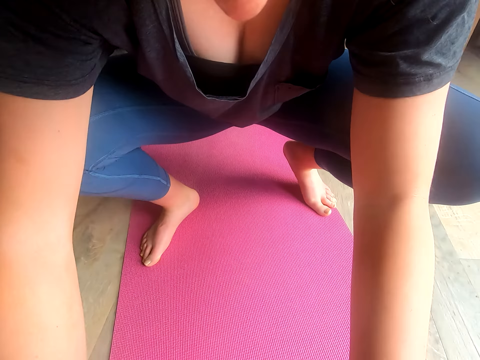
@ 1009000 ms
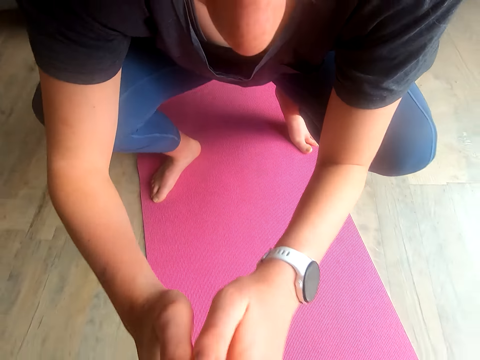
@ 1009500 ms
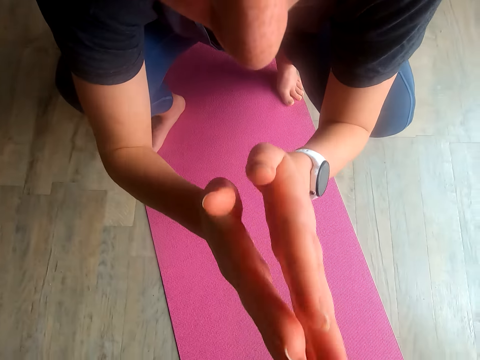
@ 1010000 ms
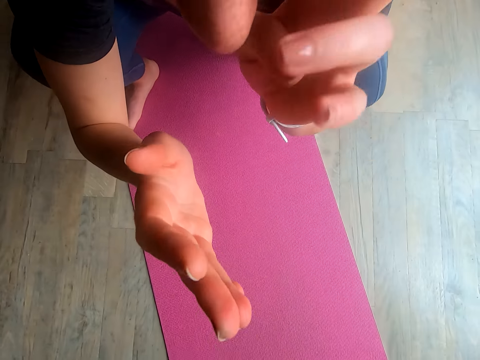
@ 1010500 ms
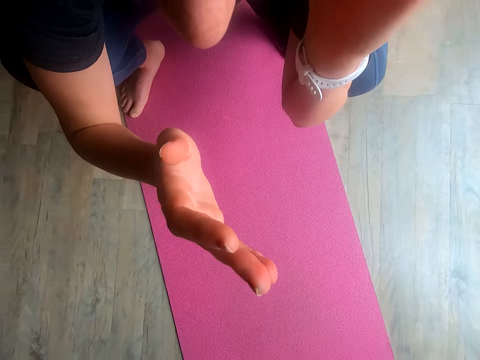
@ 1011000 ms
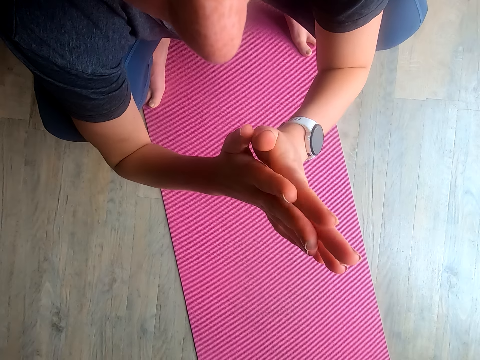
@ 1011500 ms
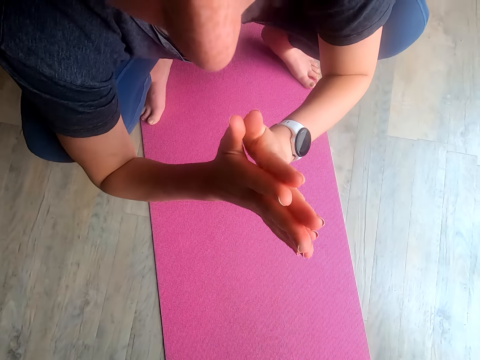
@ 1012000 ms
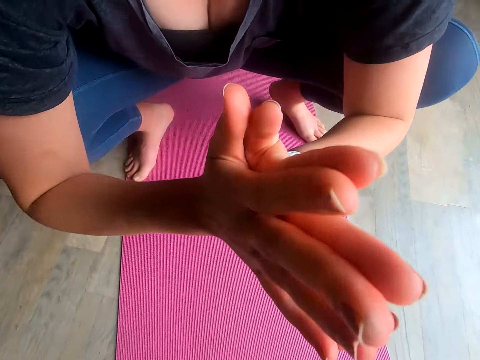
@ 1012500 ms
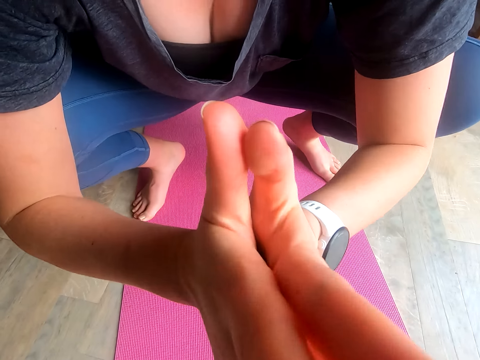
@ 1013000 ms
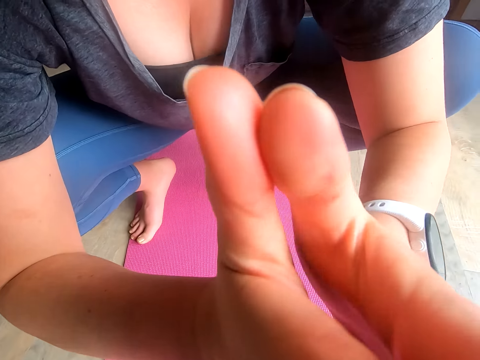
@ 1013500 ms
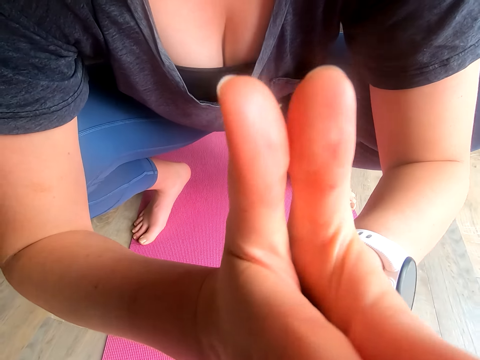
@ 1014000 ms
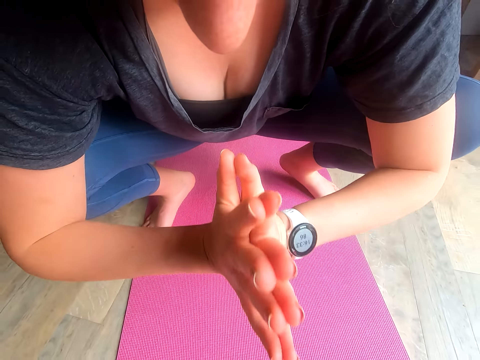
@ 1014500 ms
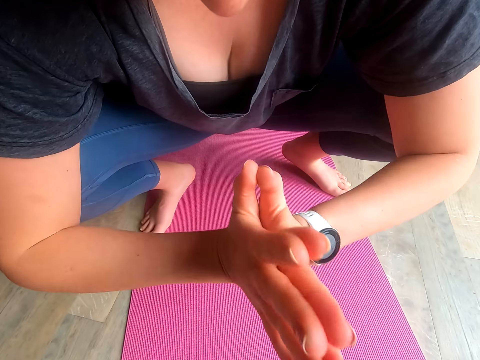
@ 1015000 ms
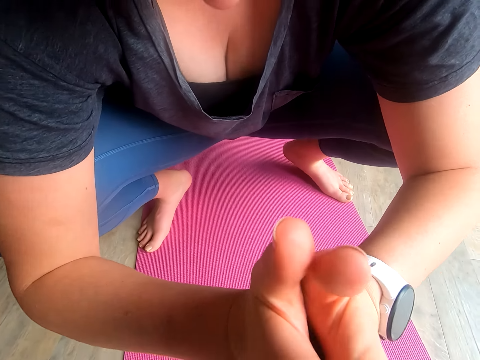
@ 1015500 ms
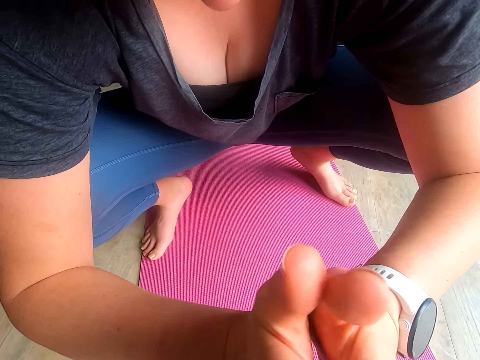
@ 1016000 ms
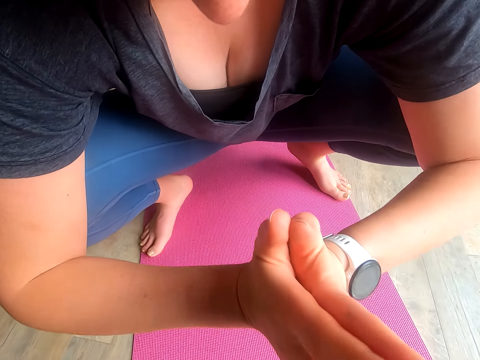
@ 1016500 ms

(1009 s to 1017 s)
The camera wearer scrubs her face with the hand. She holds her hands together.

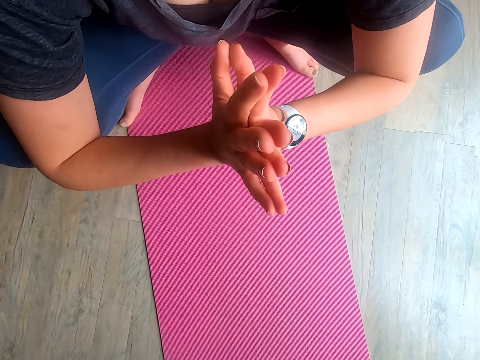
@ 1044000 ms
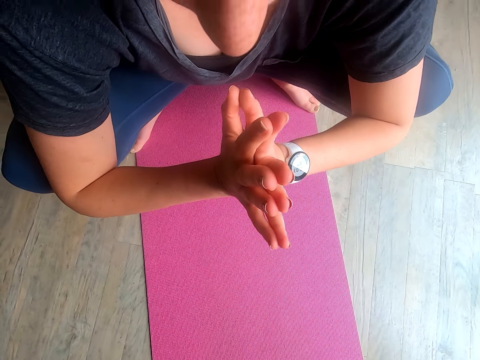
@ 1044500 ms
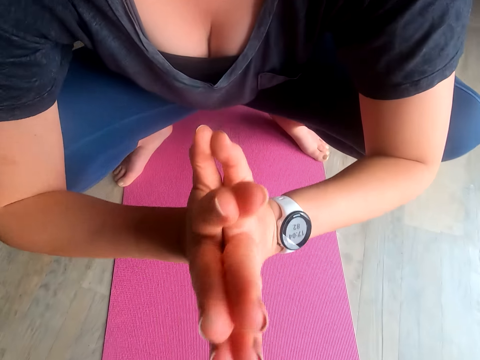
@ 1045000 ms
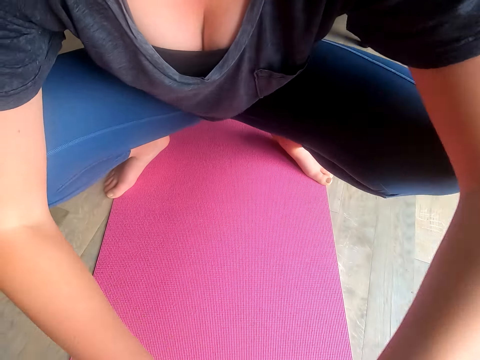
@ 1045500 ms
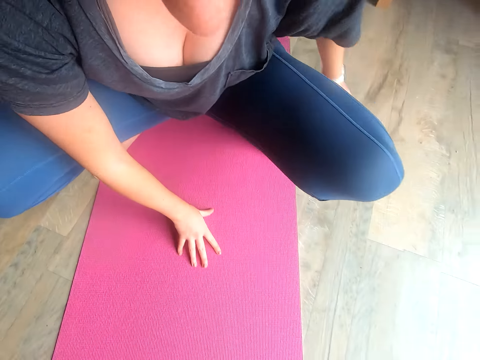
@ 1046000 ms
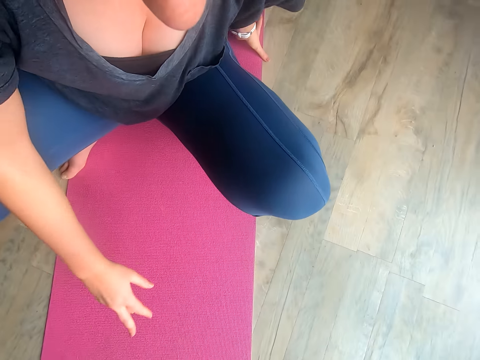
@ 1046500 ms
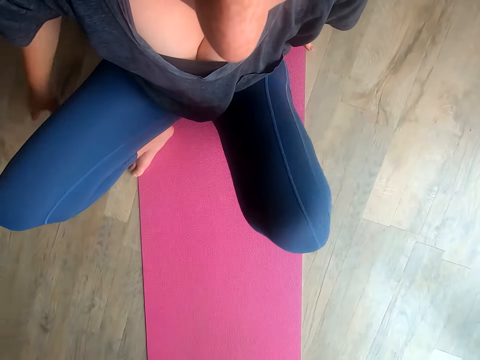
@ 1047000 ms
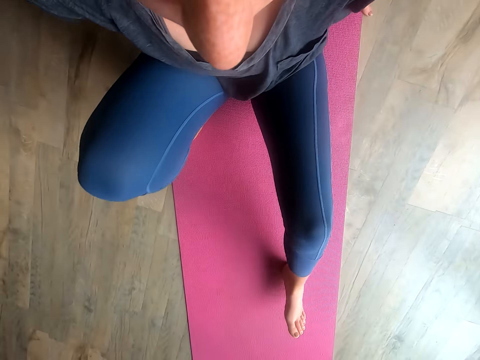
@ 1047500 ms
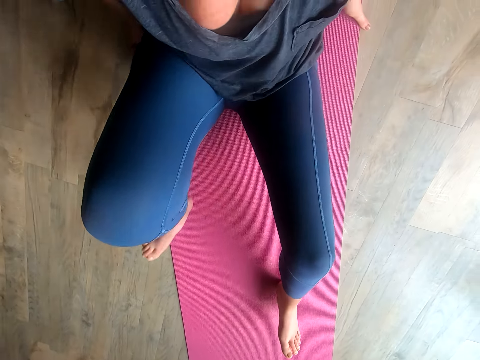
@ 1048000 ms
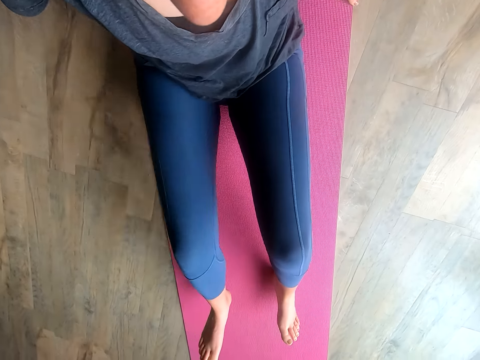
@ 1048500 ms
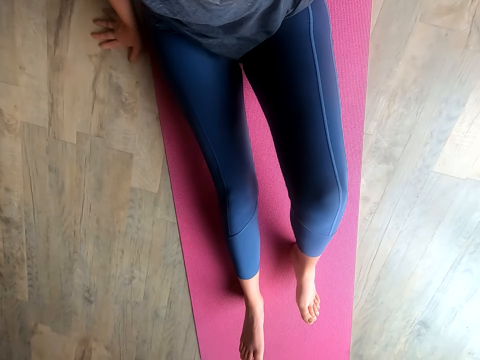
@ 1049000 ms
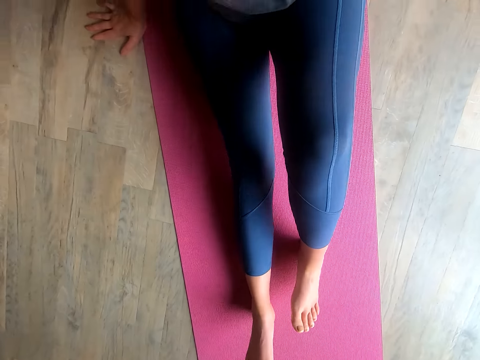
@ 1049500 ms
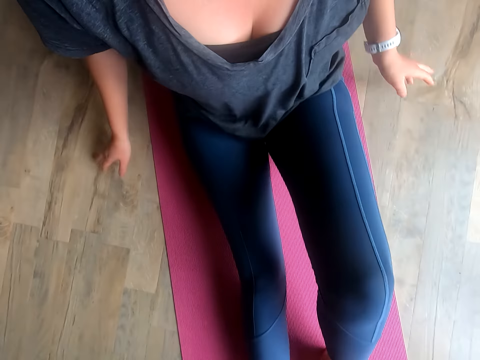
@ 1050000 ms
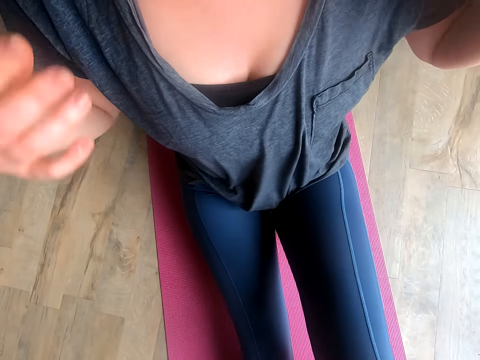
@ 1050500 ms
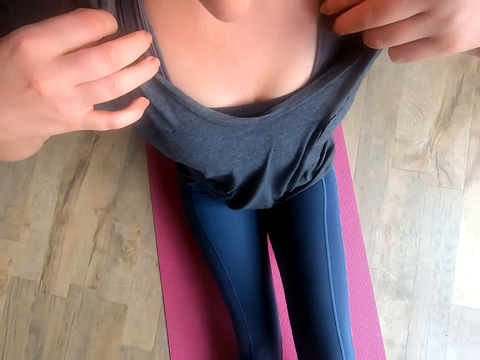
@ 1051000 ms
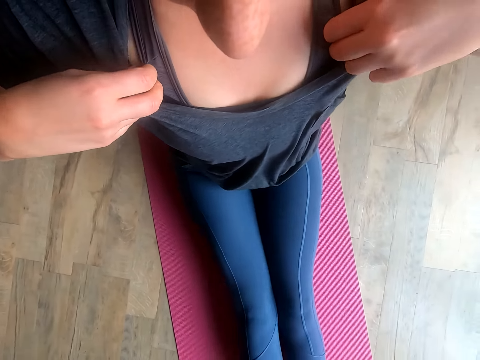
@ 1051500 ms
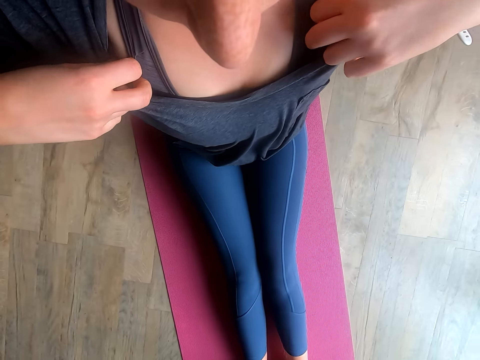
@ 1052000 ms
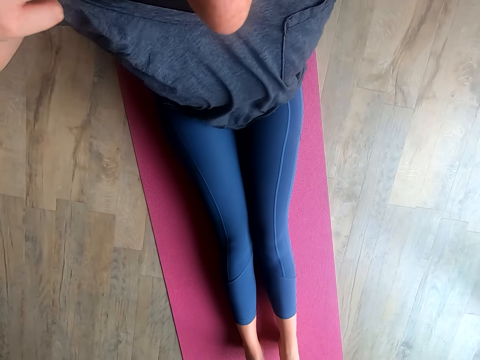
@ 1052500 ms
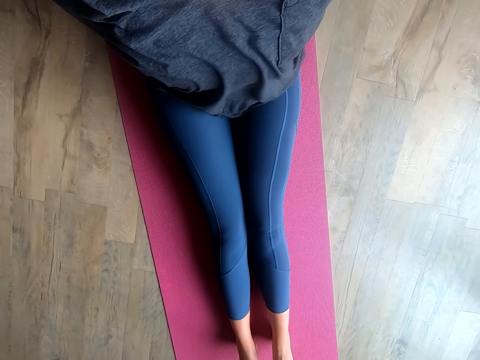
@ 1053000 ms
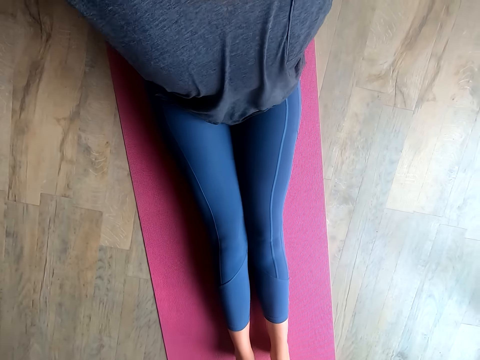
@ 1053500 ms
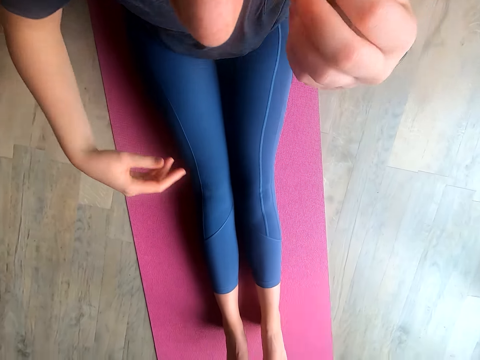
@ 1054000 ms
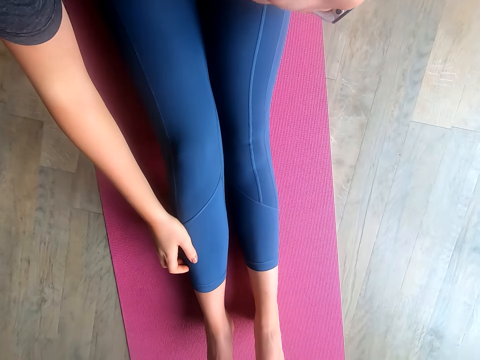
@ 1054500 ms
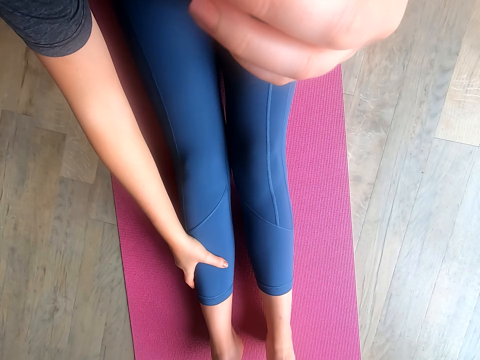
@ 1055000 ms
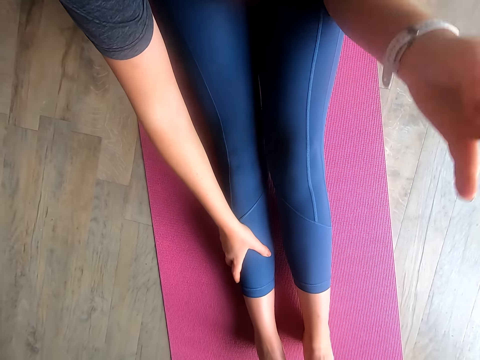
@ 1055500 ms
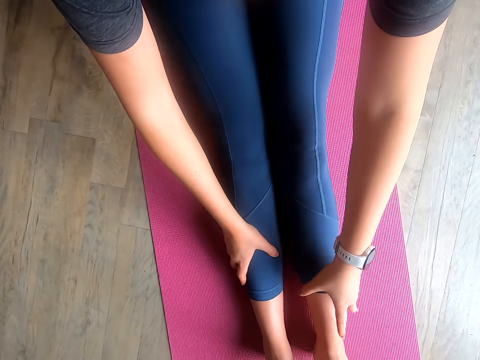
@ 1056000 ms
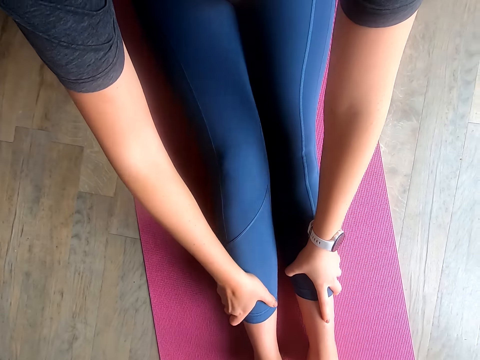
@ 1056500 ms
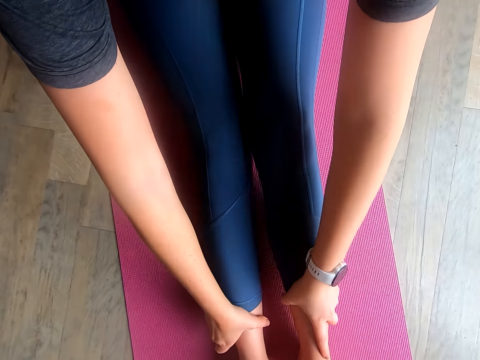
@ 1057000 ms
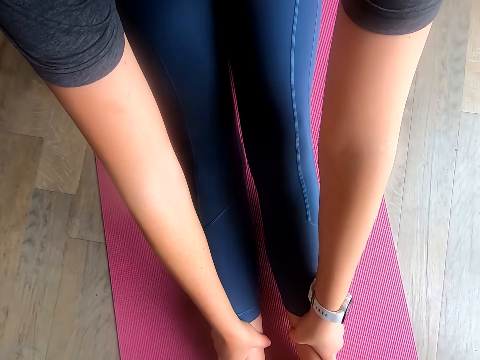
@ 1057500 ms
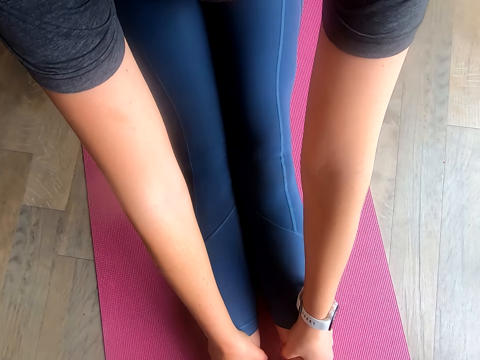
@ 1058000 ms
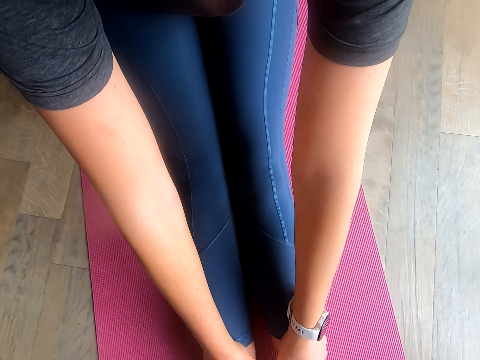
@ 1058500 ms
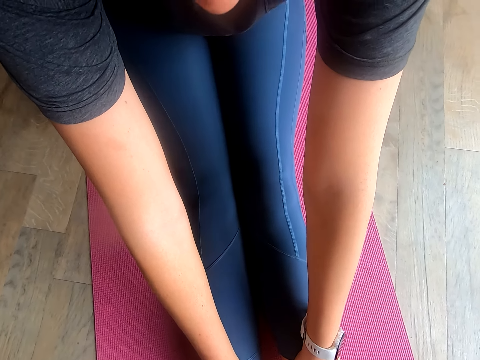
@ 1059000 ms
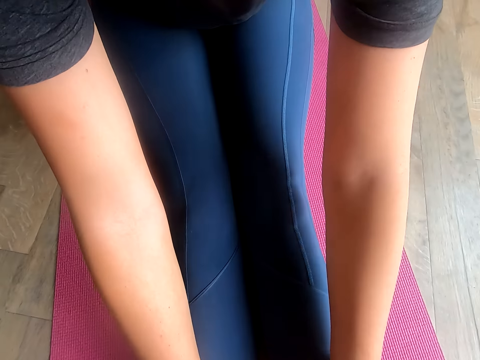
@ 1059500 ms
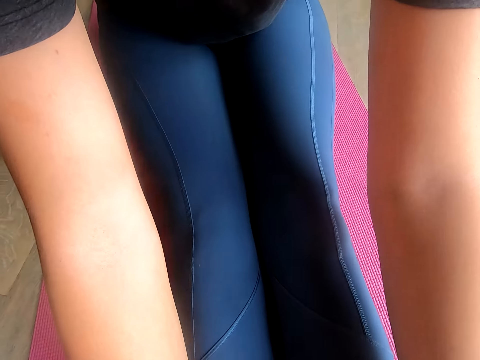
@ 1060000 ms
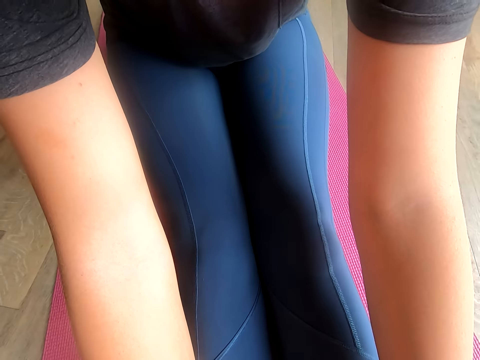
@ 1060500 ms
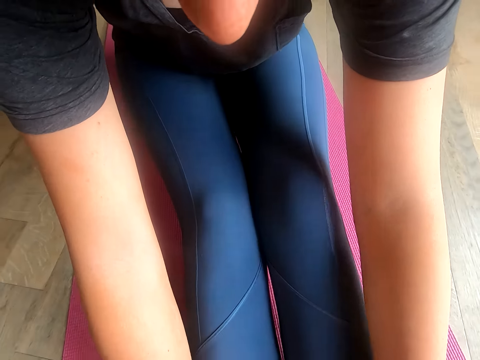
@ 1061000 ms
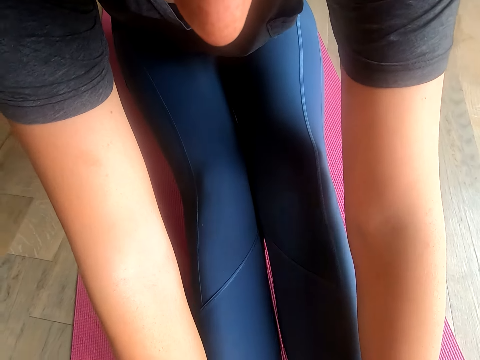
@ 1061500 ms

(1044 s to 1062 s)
The camera wearer touches the floor with her hands. She sits on a mat. She aligns her cloth. She touches her leg with her hand. She touches her leg with her hands.
